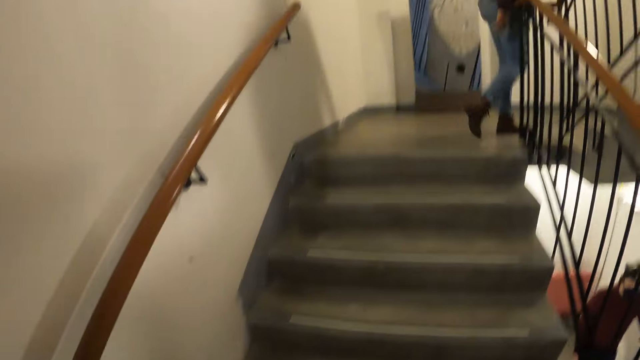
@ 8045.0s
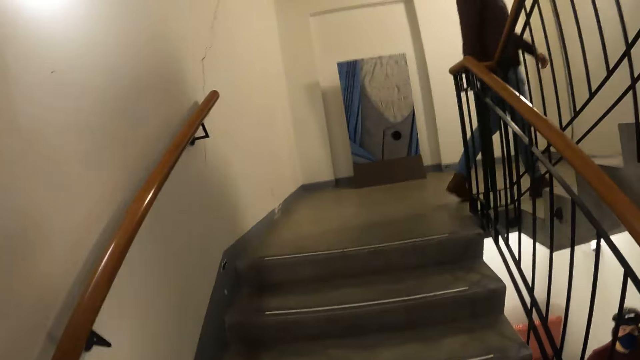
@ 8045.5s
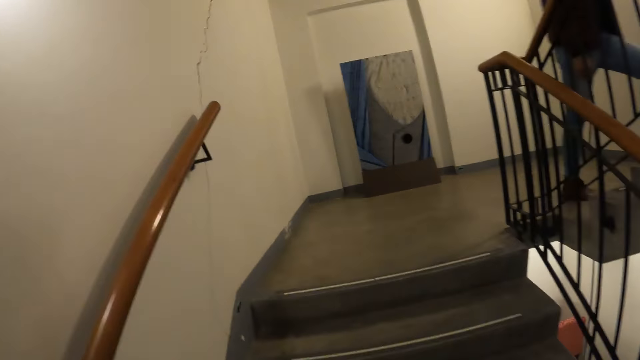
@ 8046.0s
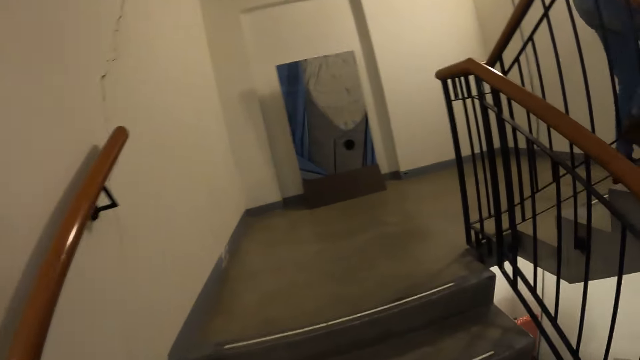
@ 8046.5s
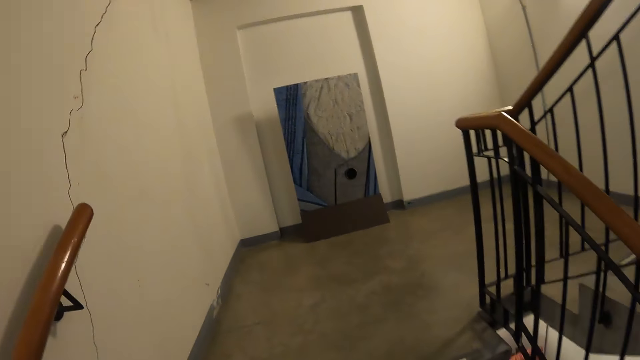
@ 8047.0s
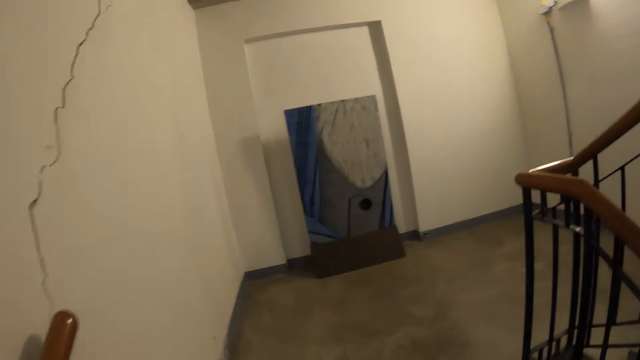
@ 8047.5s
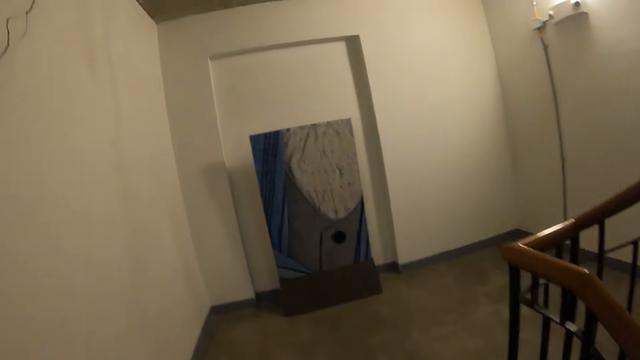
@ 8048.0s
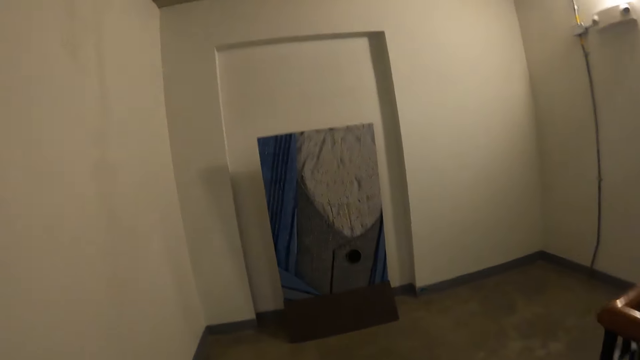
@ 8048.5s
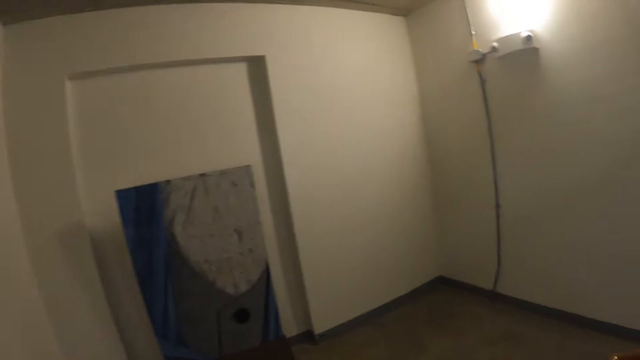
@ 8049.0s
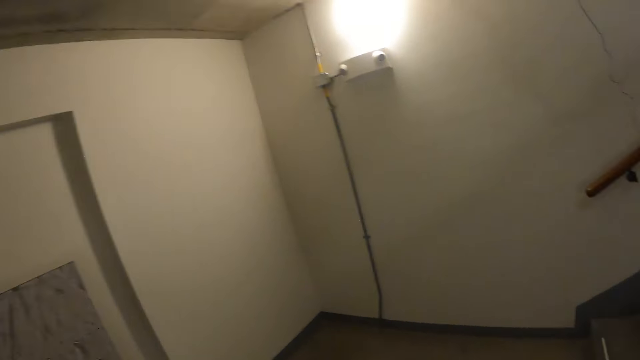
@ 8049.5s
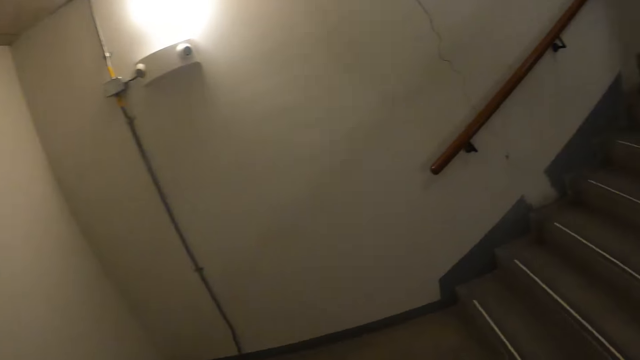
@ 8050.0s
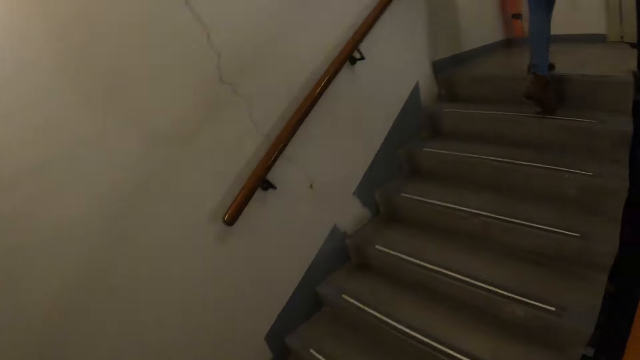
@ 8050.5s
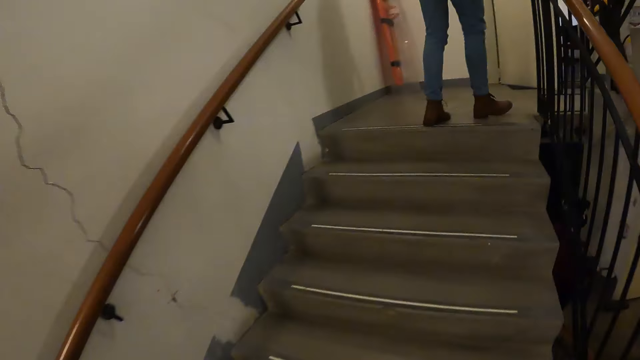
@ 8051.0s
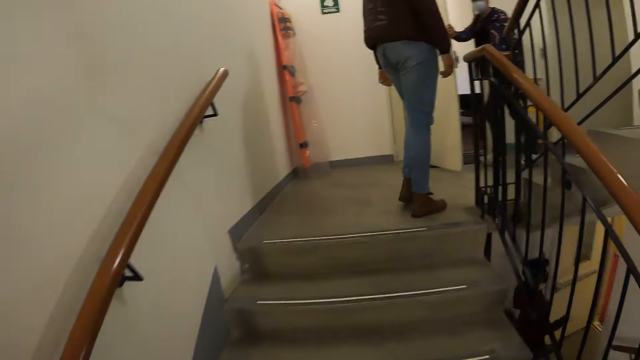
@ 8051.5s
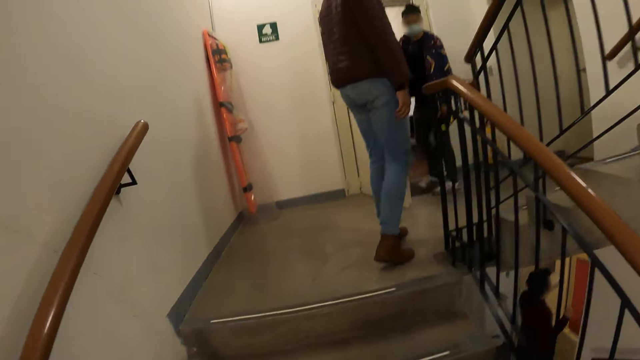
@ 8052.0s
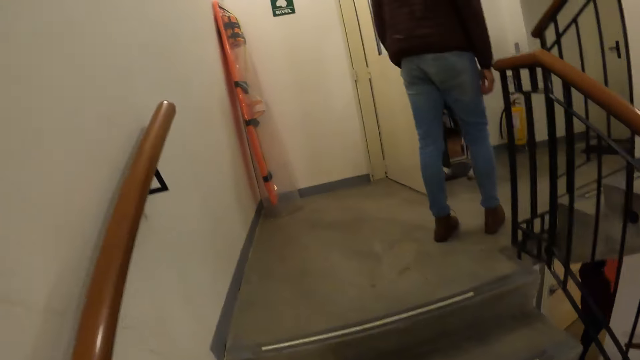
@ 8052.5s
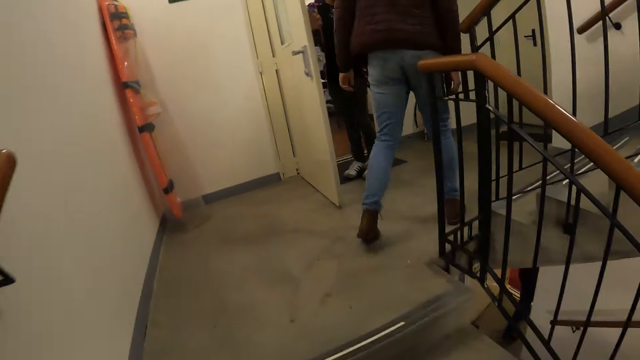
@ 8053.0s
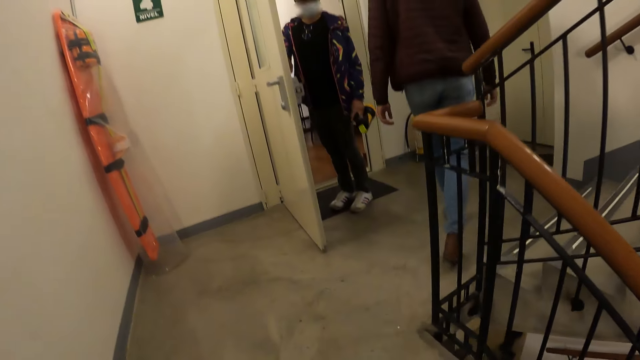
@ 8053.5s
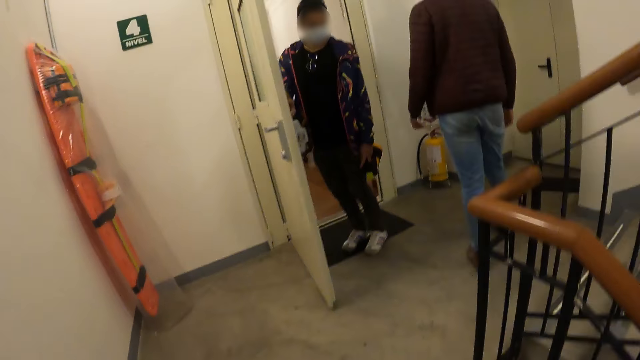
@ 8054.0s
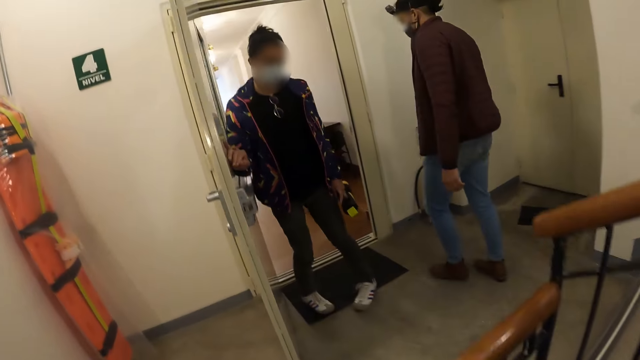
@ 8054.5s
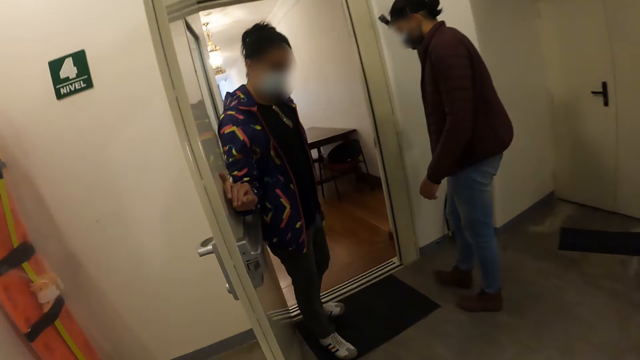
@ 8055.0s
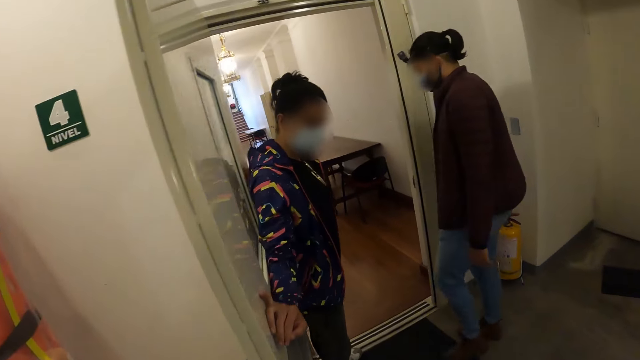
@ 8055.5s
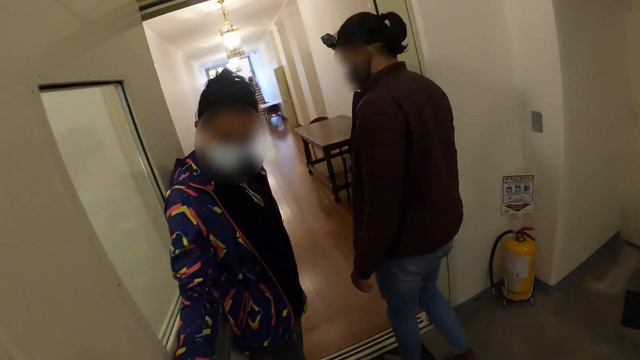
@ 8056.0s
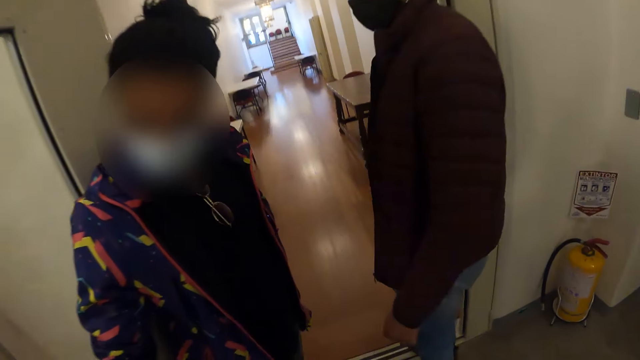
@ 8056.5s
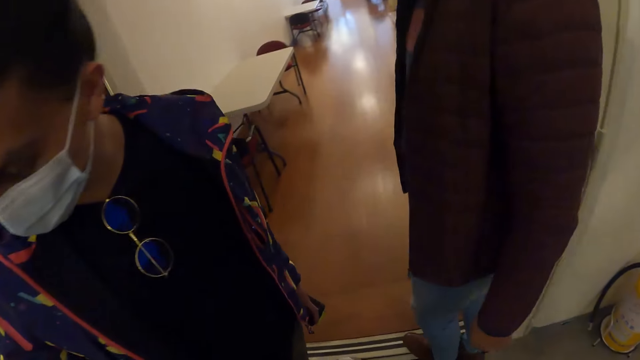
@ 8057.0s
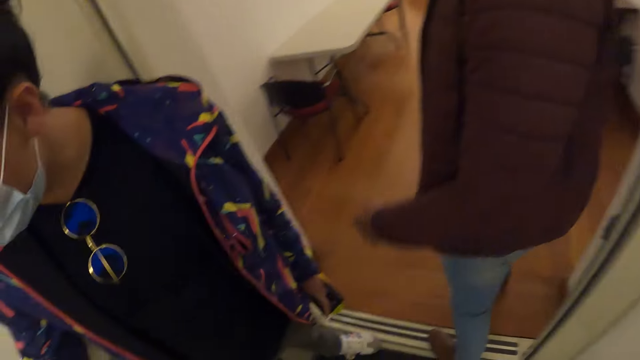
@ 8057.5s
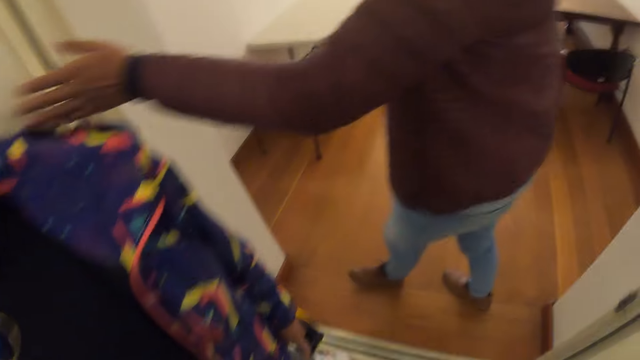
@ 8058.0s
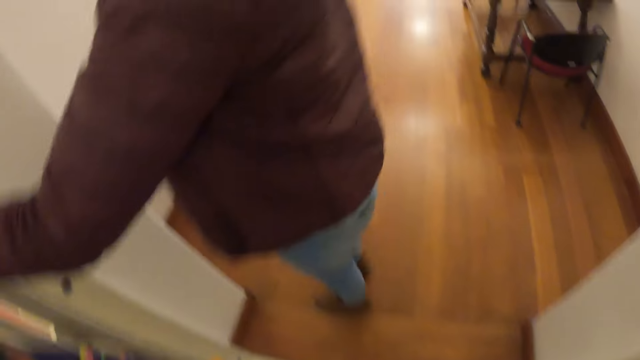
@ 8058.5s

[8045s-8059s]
The camera wearer walks on the stairs. They walk on the floor. They walk on the stairs. They walk in the room.

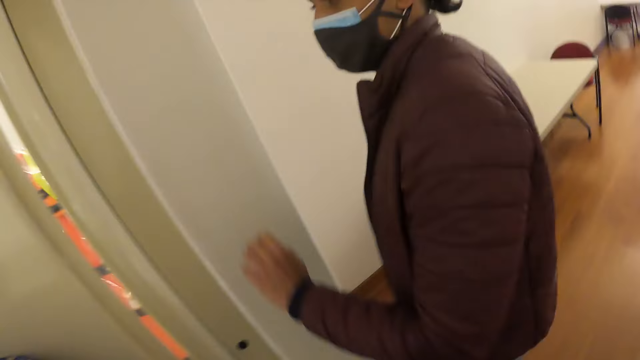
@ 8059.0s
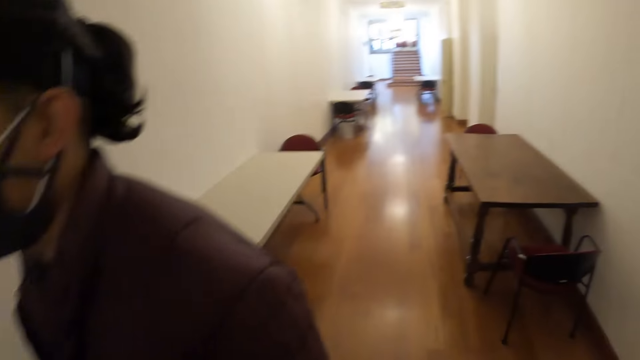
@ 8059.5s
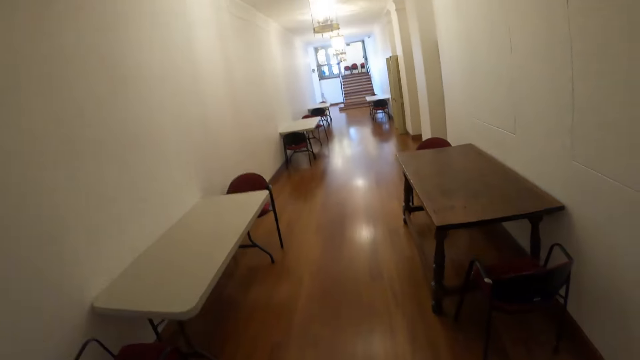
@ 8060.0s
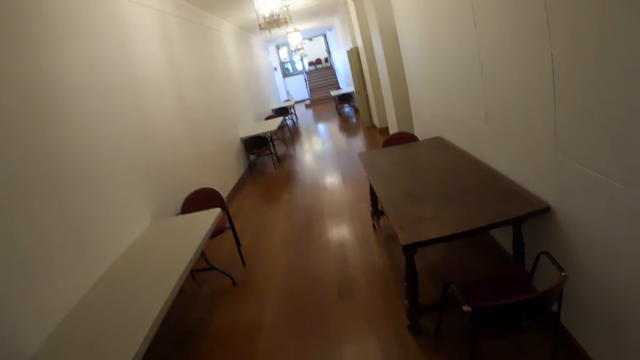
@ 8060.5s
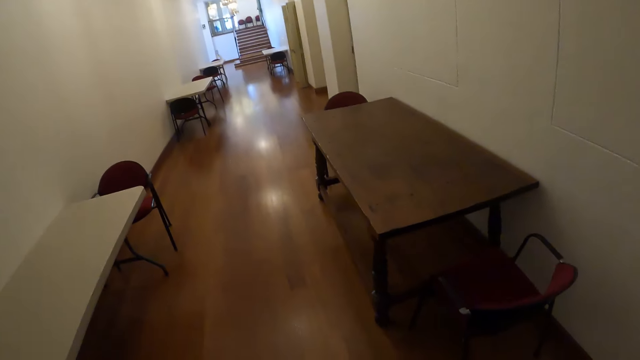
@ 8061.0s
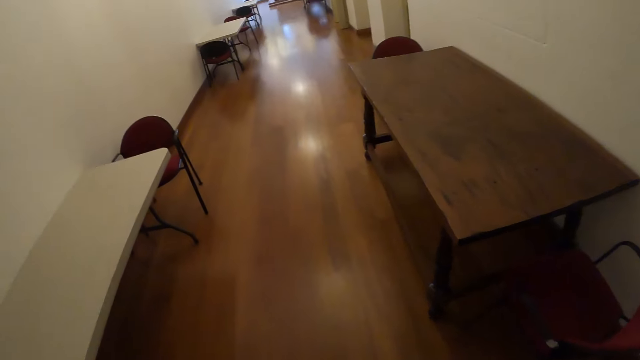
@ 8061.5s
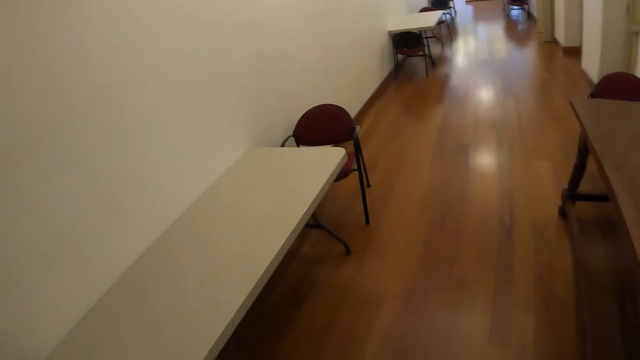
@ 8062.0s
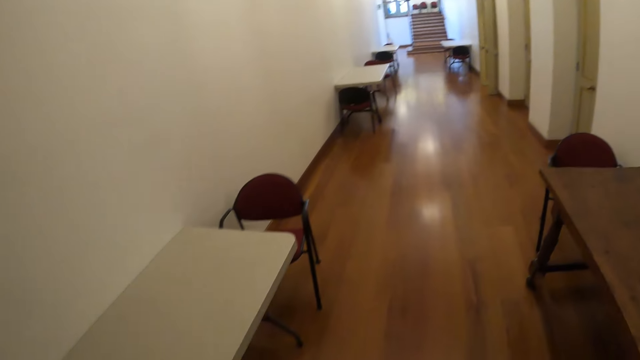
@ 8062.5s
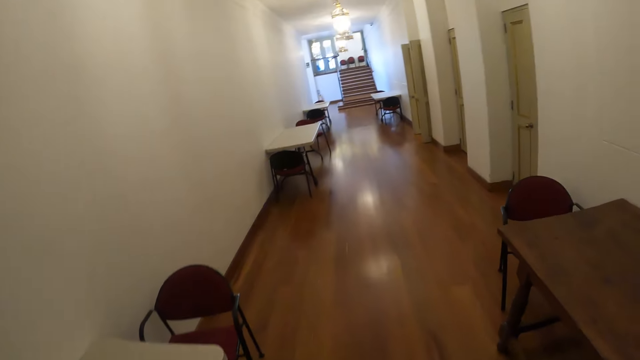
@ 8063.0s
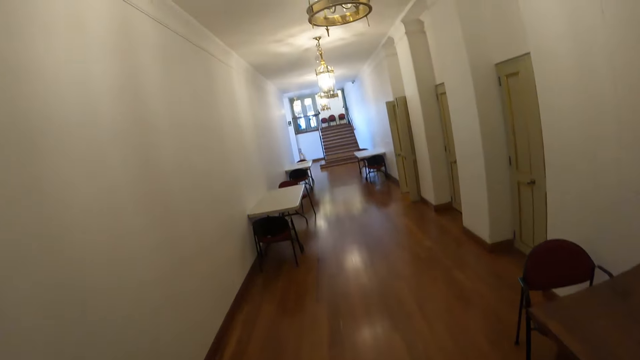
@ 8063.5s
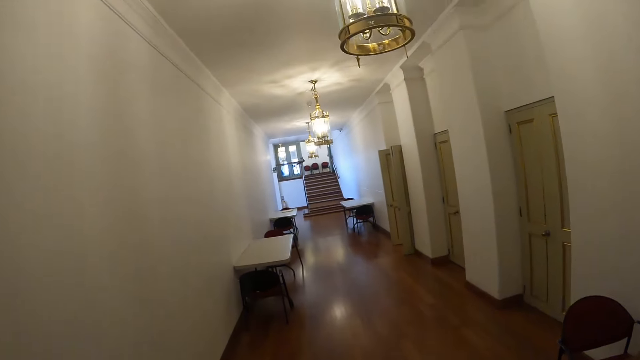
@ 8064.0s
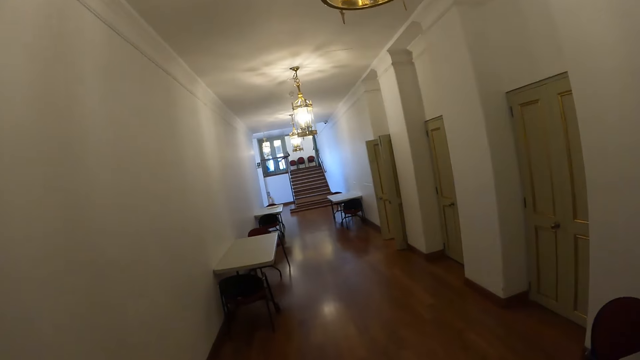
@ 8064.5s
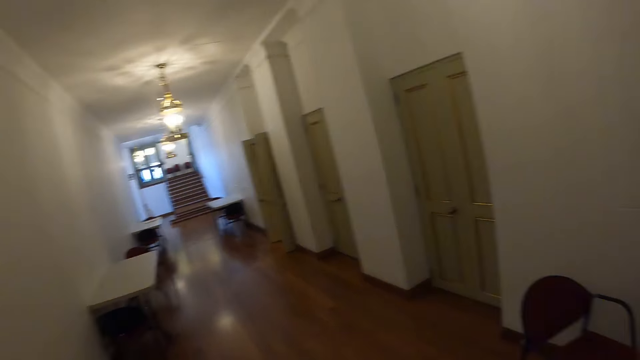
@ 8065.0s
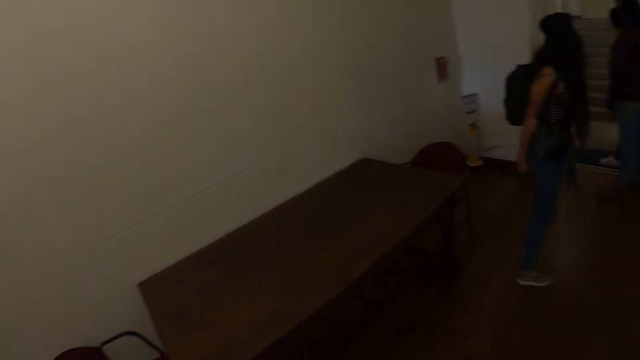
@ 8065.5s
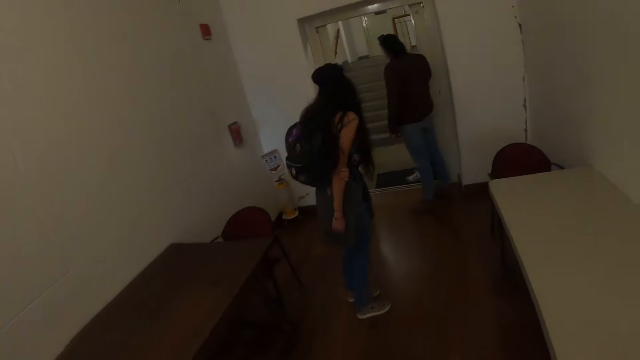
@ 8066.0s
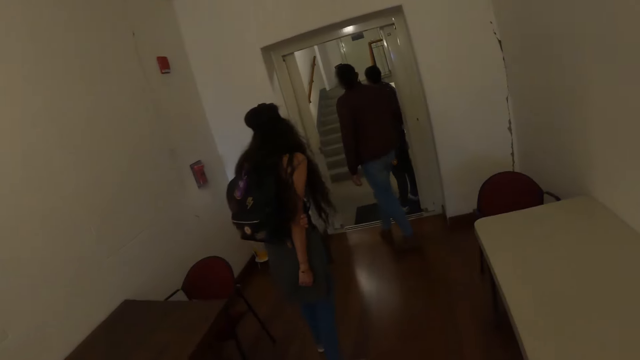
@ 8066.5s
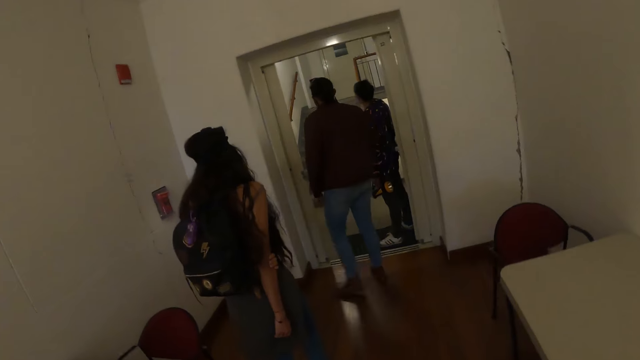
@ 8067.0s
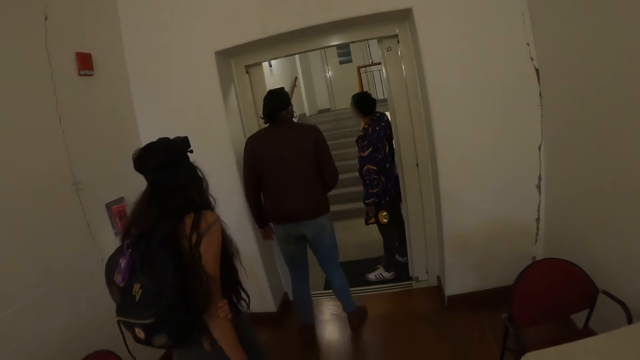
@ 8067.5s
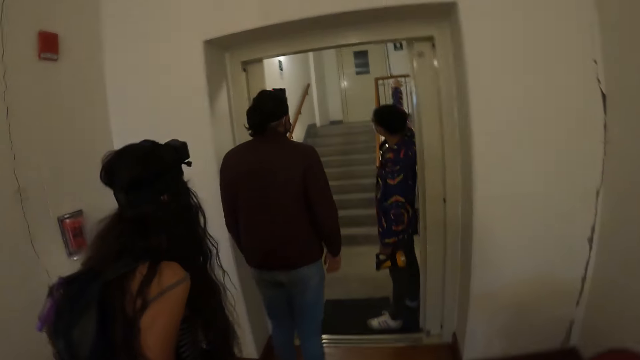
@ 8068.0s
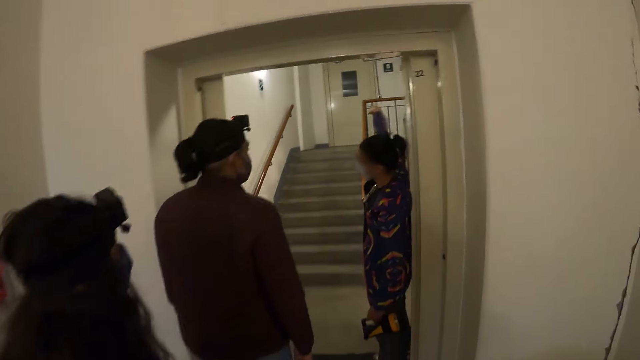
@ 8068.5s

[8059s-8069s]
The camera wearer looks around the room and walks around the room. A man does a hand gesture. The camera wearer walks around the room.
